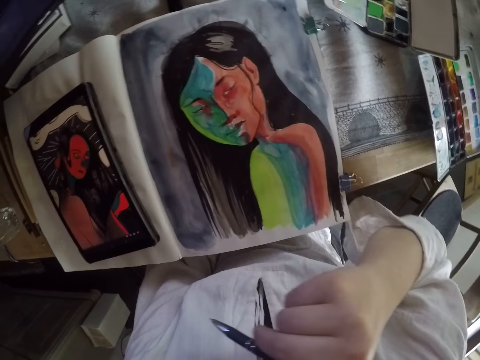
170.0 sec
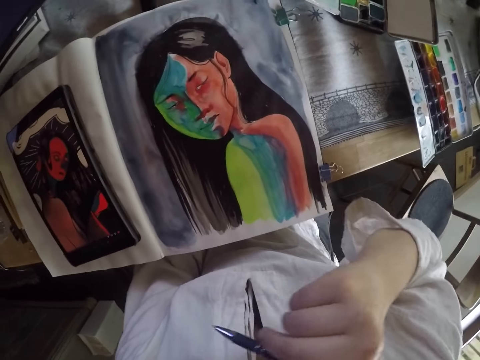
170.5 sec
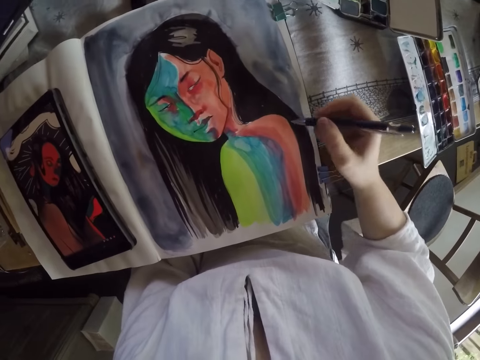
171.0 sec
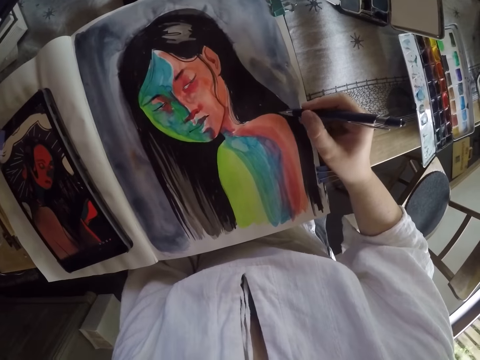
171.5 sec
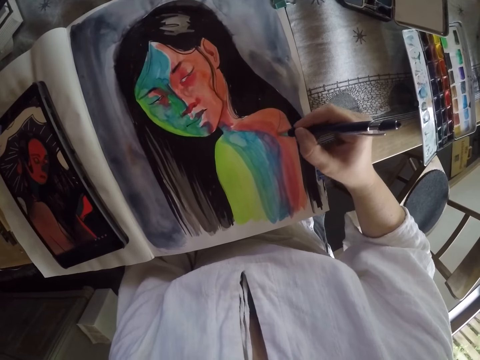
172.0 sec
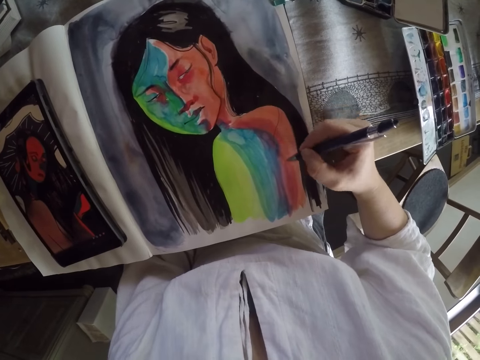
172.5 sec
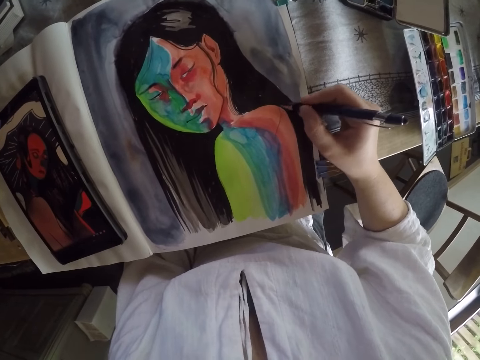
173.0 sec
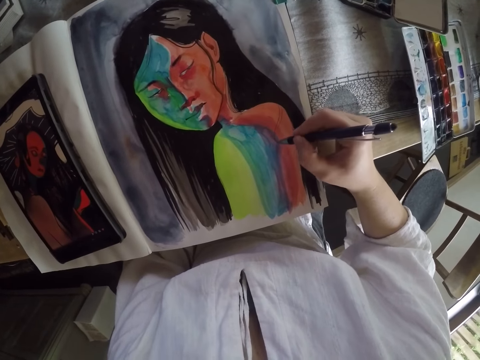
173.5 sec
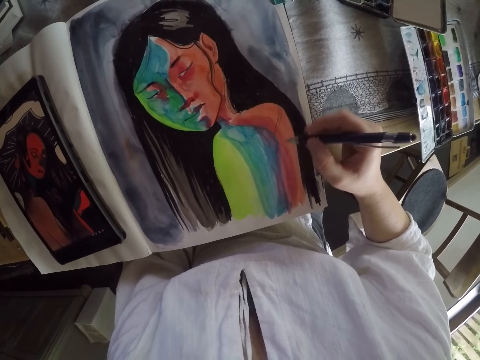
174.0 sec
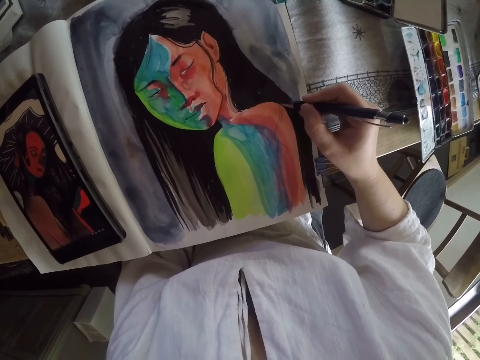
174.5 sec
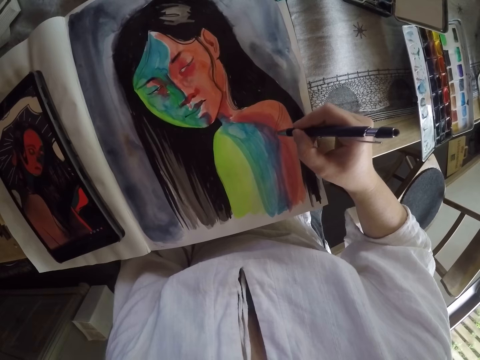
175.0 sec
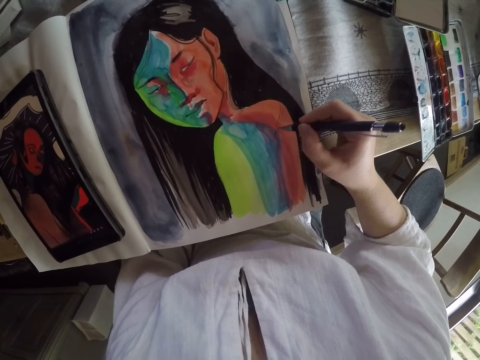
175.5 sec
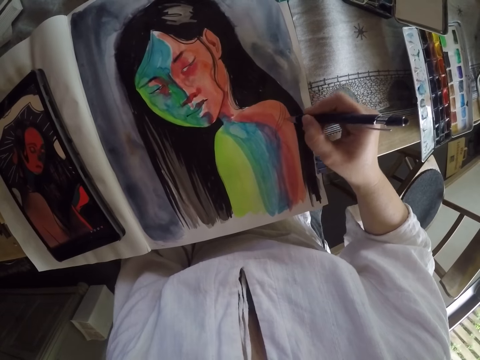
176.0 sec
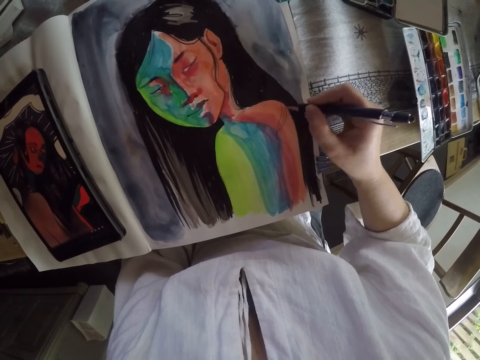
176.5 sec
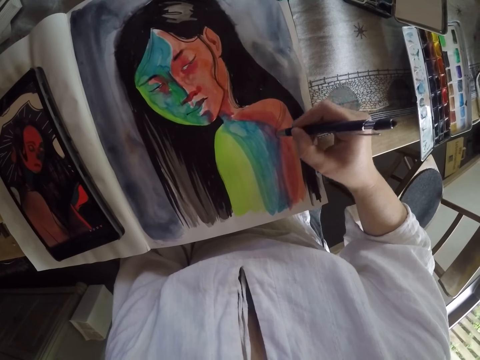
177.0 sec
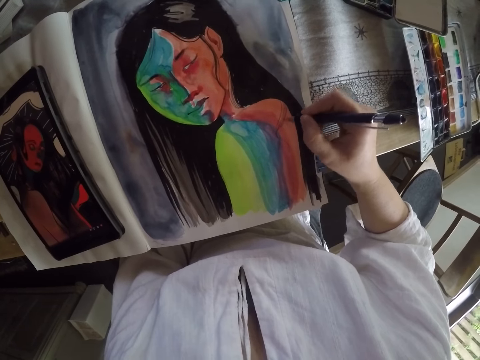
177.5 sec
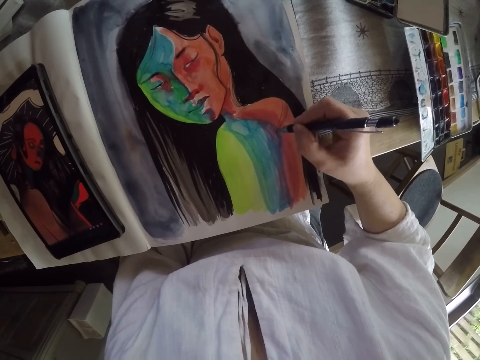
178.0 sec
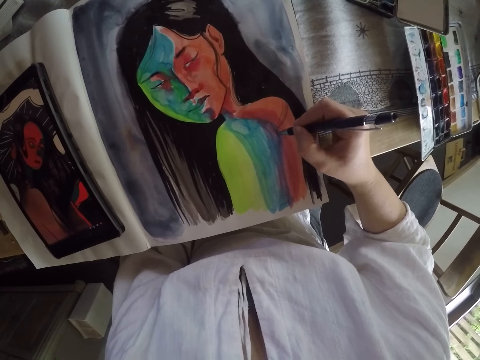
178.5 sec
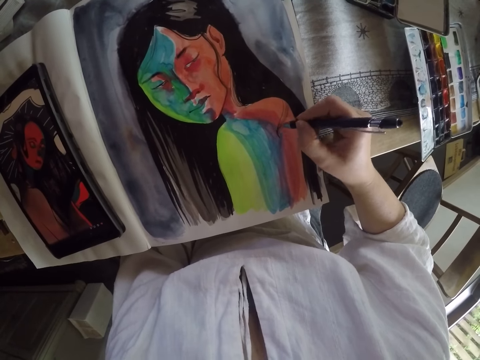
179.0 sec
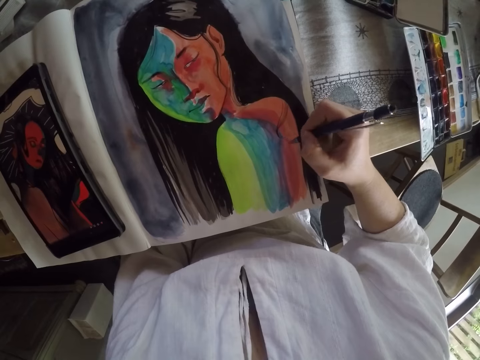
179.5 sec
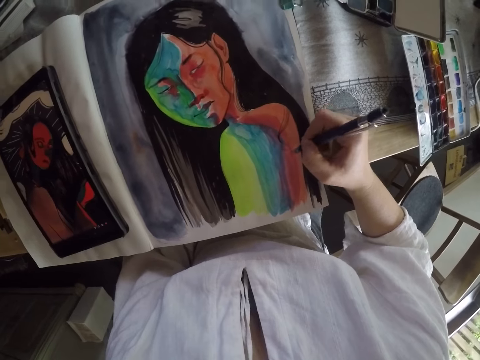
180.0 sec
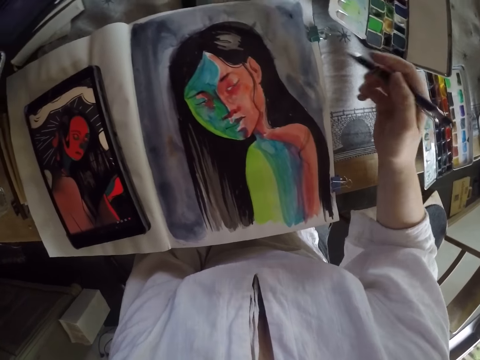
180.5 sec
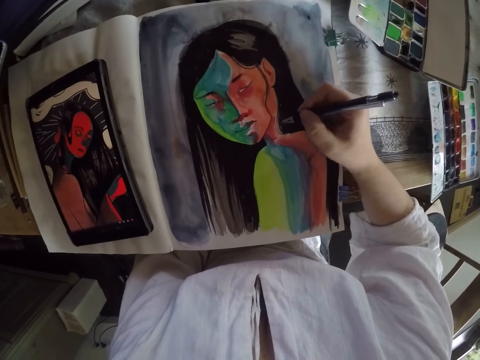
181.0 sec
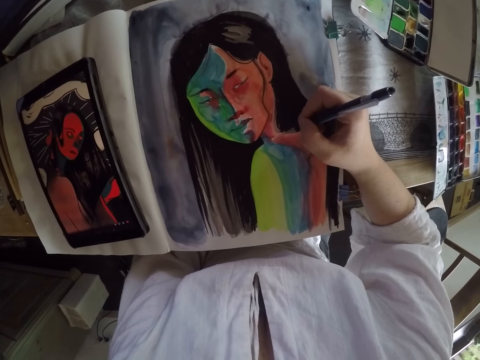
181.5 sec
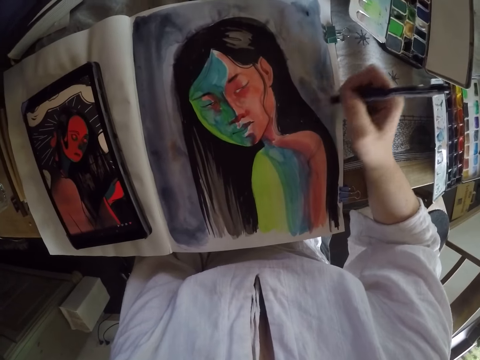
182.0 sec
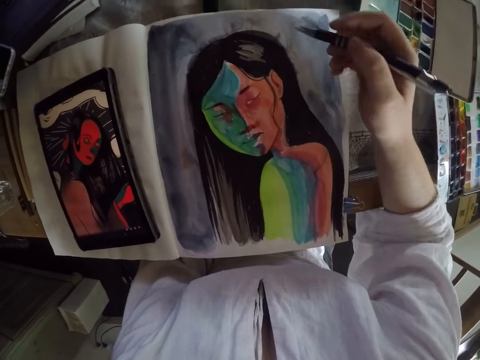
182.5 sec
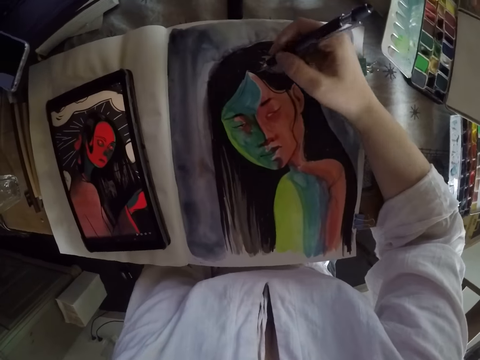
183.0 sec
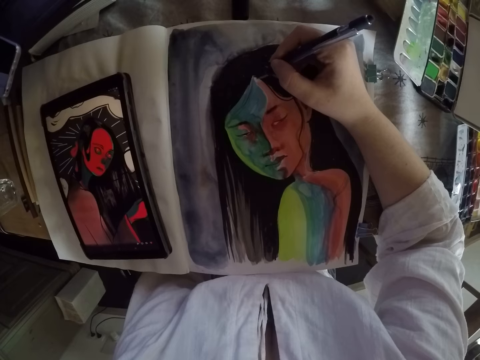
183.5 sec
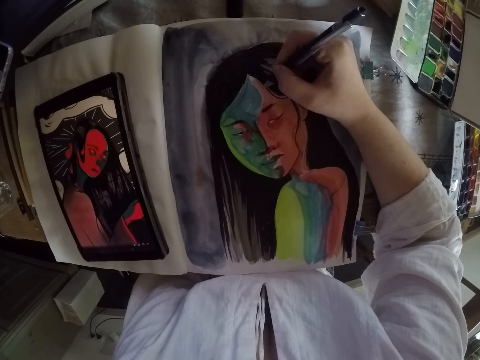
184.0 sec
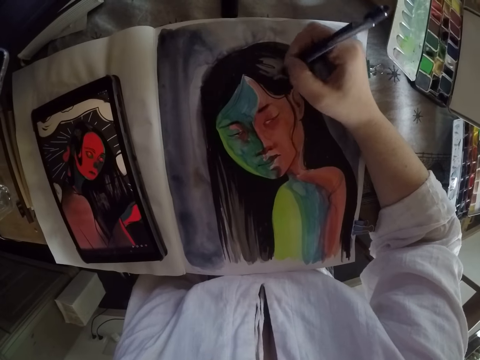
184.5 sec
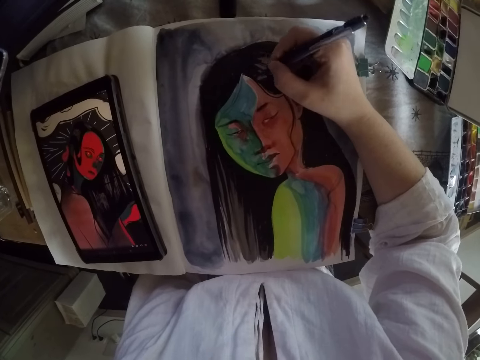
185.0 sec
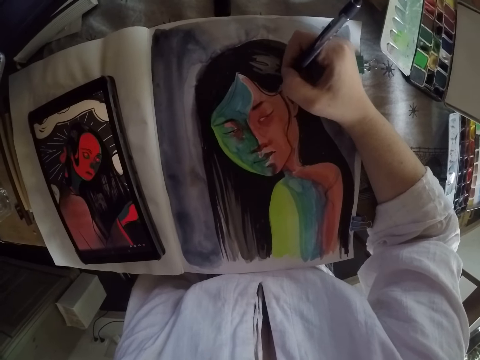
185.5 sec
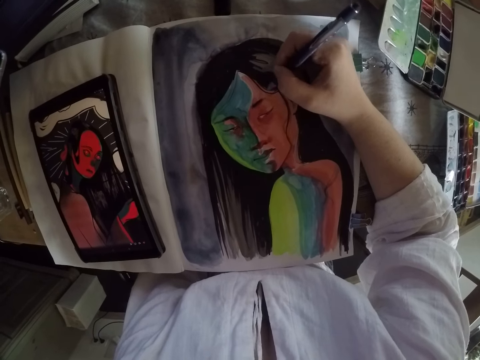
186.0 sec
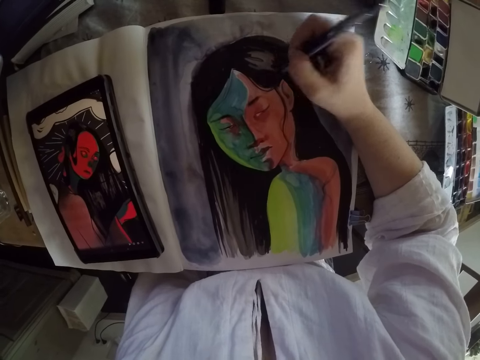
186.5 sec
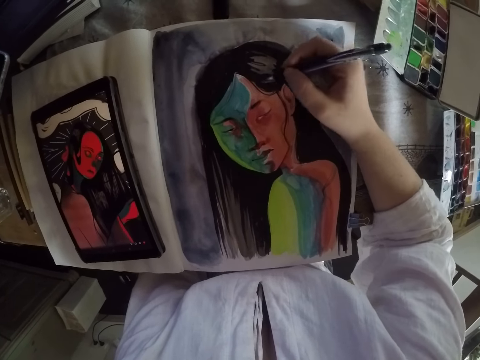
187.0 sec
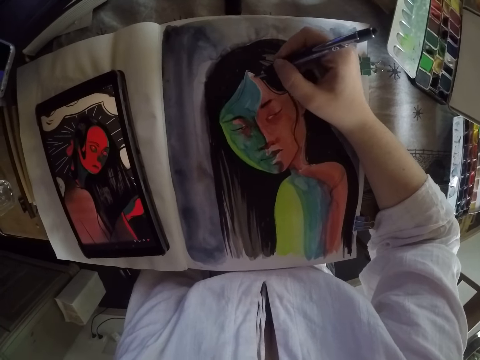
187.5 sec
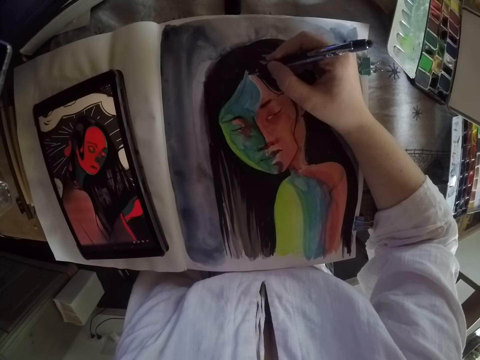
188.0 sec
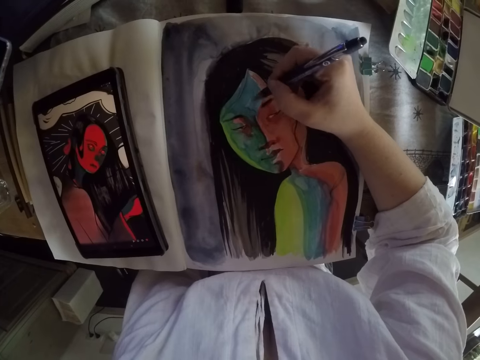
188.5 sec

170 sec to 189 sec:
The camera wearer lifts her right hand towards her nose. She rubs her face with her hand. She paints the figure drawing on the book with the pen in her right hand. She lifts the pen in her right hand from the painting. She paints the figure drawing on the book with the pen in her right hand. She lifts the pen in her right hand from the painting. She paints the figure drawing on the book with the pen in her right hand.

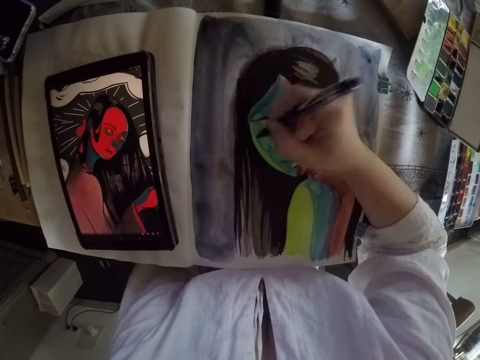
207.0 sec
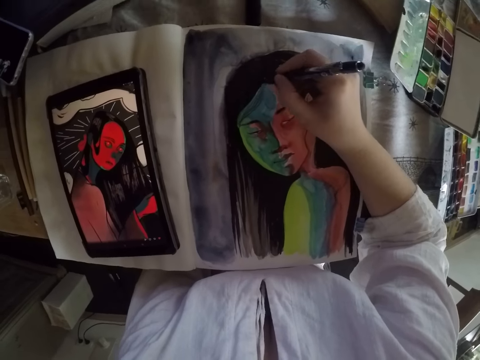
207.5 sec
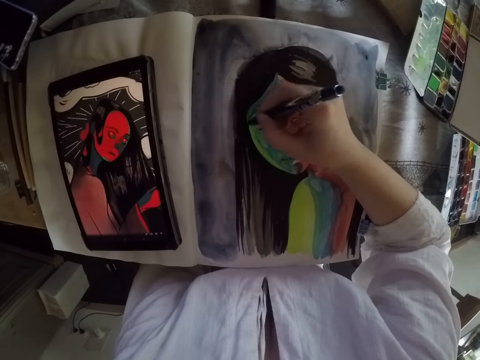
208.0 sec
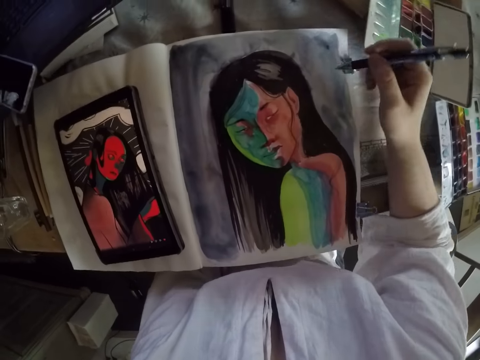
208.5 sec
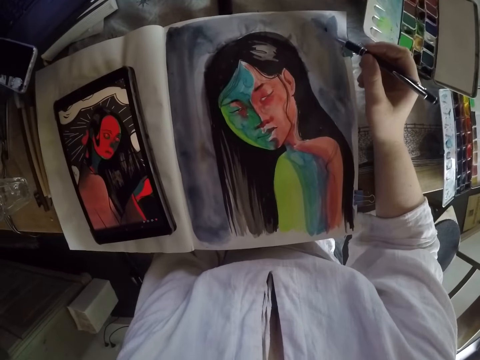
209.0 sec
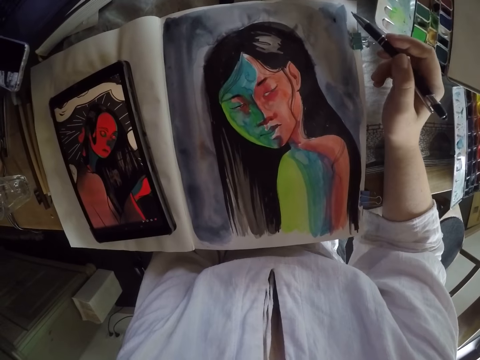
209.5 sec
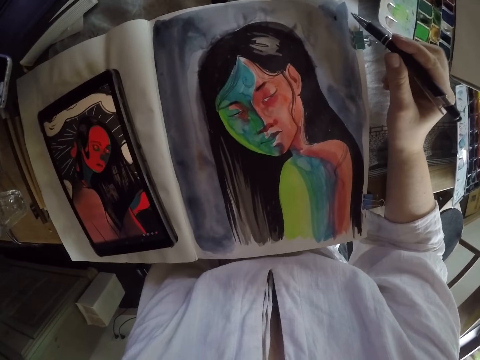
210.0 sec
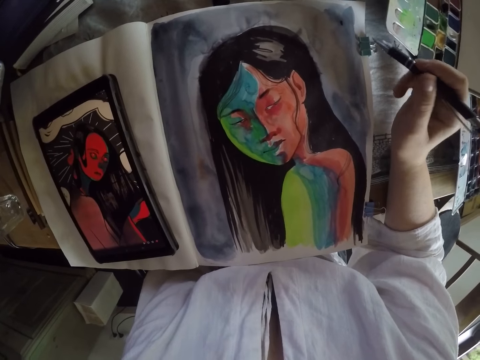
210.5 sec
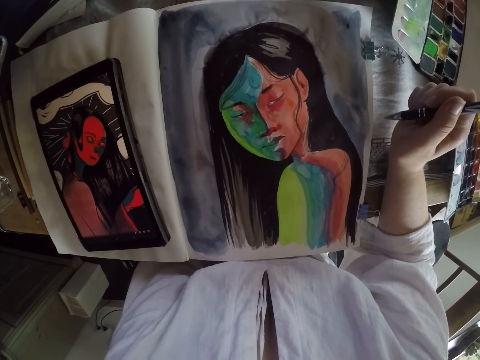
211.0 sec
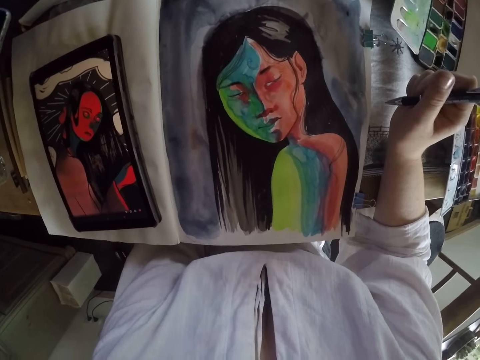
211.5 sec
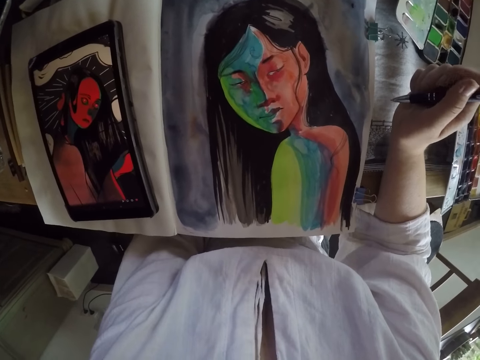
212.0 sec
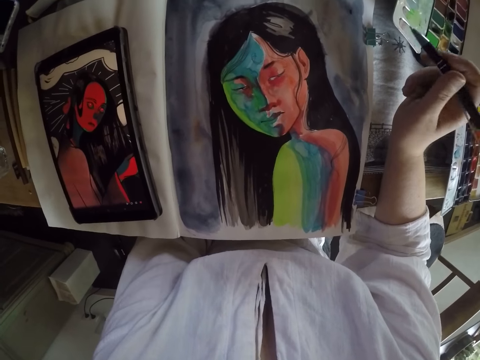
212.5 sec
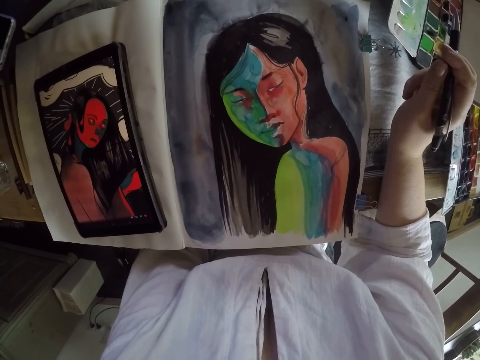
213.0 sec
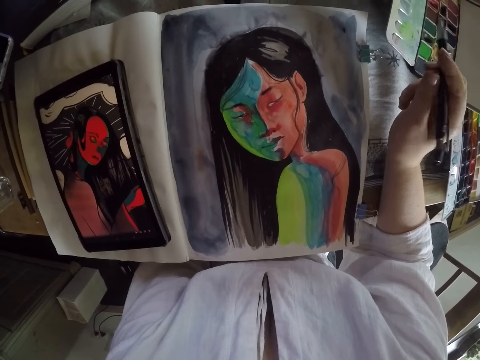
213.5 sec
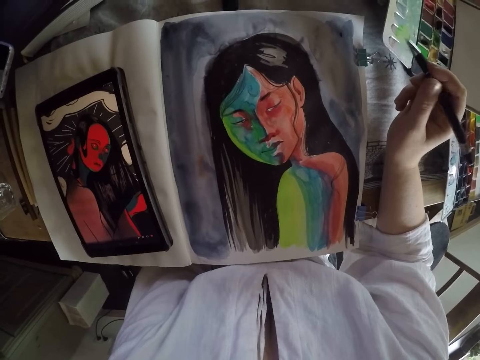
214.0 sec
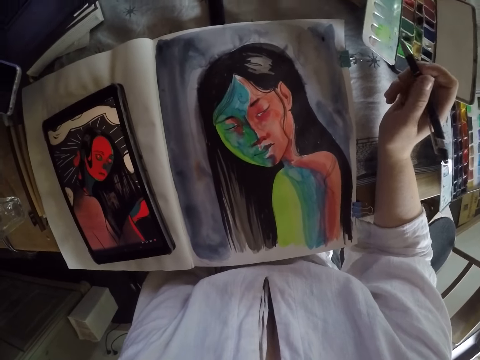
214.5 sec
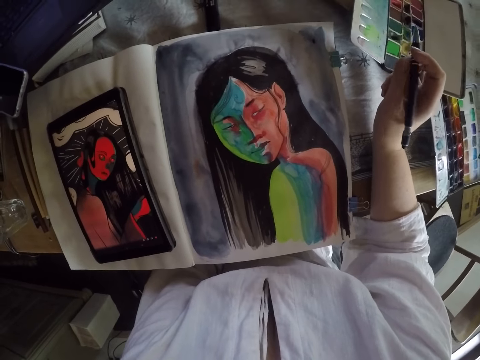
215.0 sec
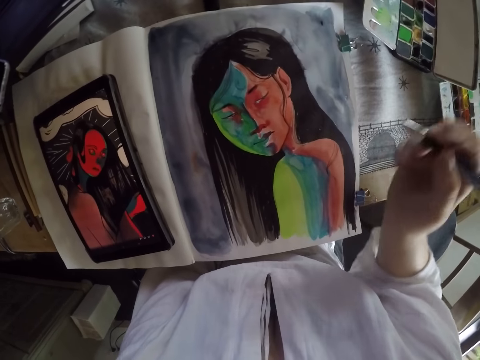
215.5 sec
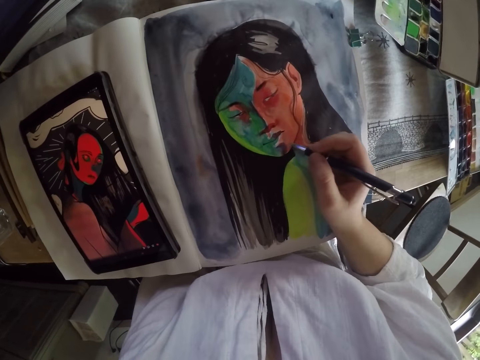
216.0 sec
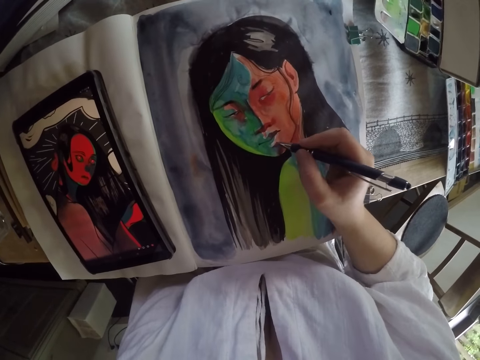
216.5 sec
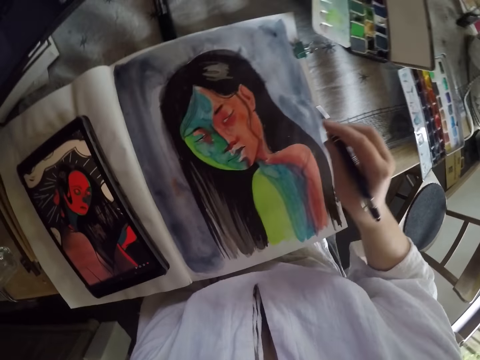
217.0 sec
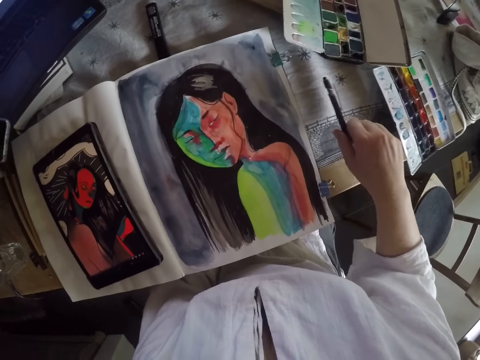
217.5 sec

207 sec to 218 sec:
The camera wearer lifts the pen in her right hand from the painting. She rests her right hand on the table beside the book. She frisks the pen in her right hand. She paints the figure drawing on the book with the pen in her right hand. She touches the table briefly with the pen in her right hand.
